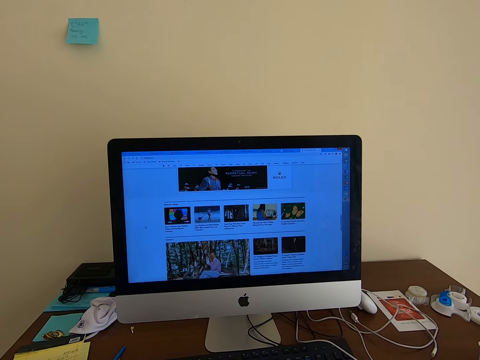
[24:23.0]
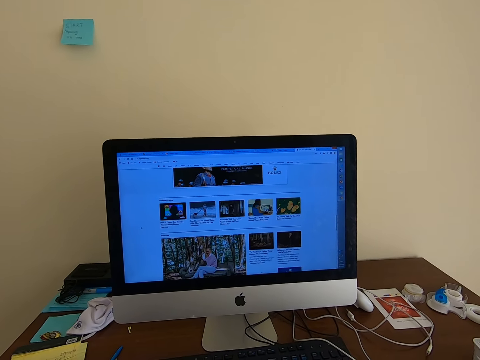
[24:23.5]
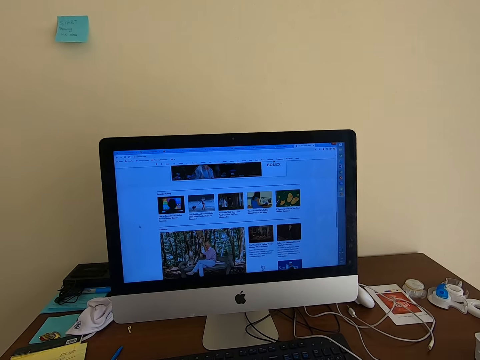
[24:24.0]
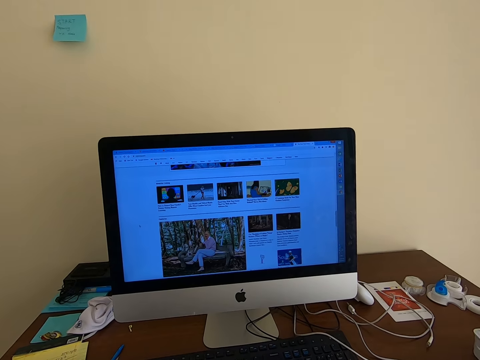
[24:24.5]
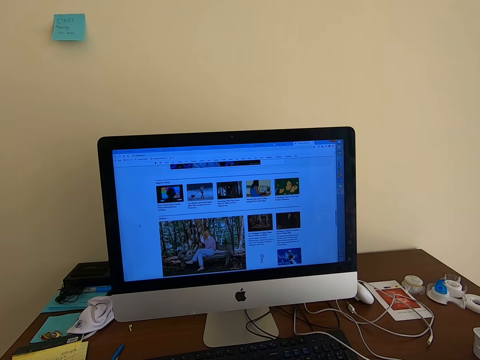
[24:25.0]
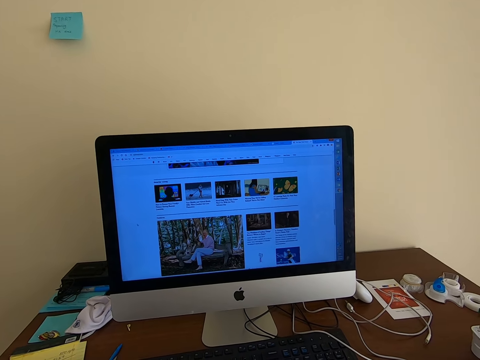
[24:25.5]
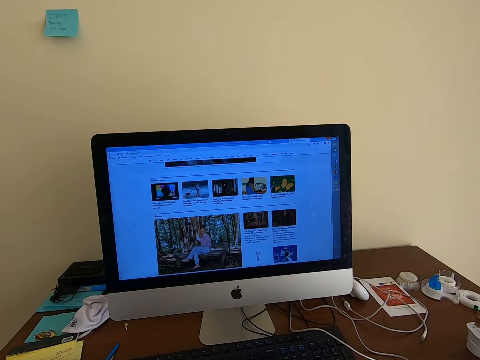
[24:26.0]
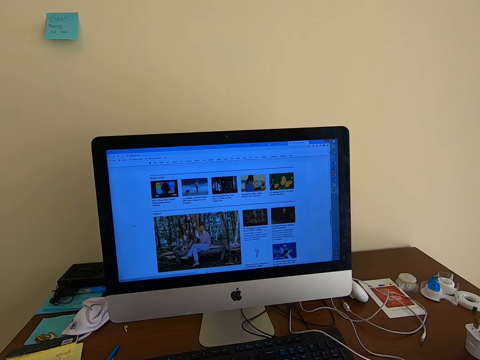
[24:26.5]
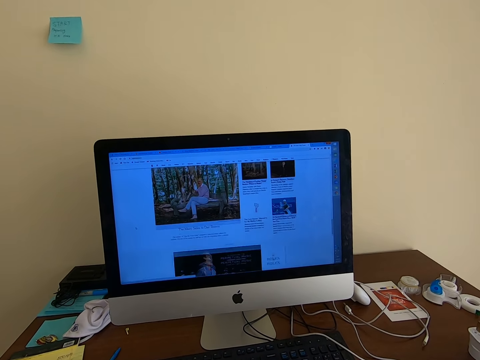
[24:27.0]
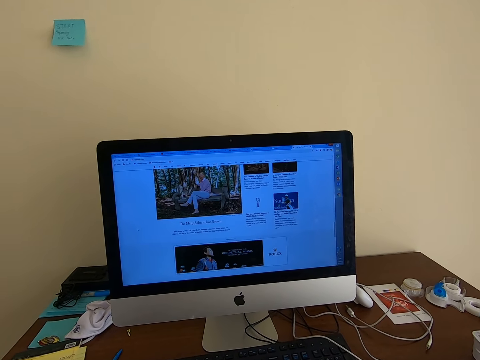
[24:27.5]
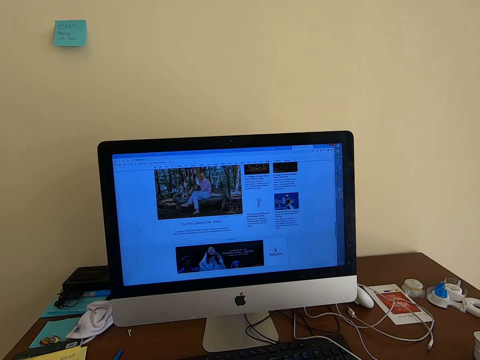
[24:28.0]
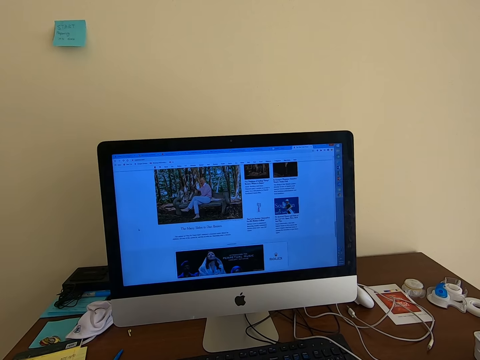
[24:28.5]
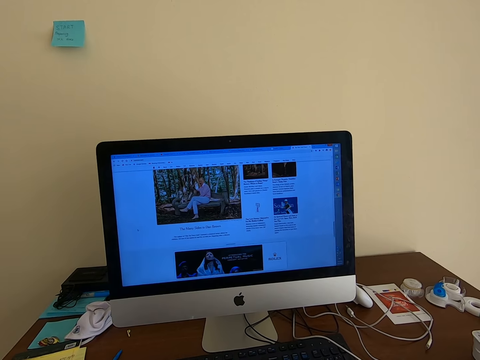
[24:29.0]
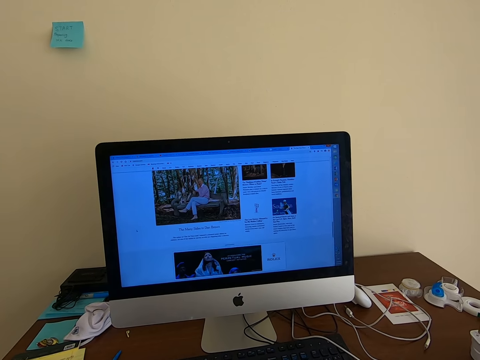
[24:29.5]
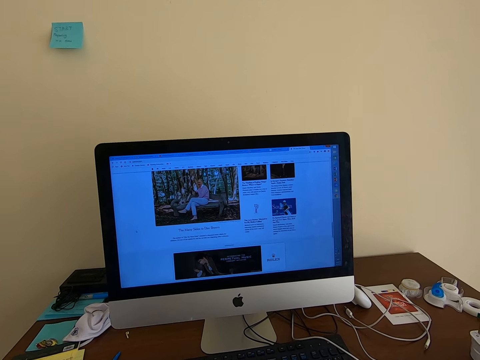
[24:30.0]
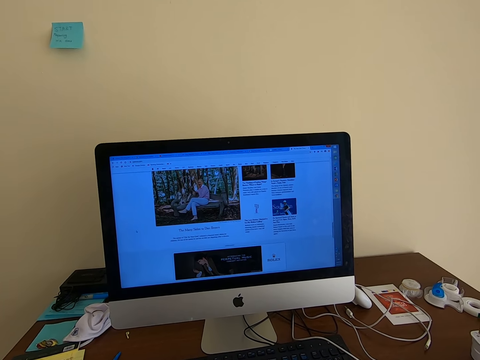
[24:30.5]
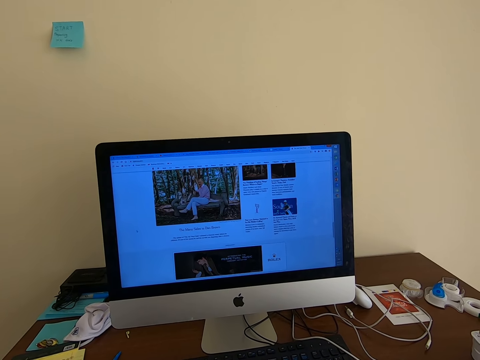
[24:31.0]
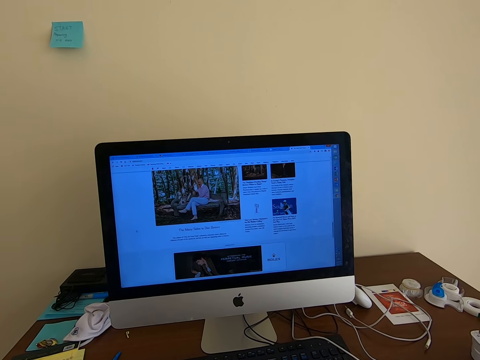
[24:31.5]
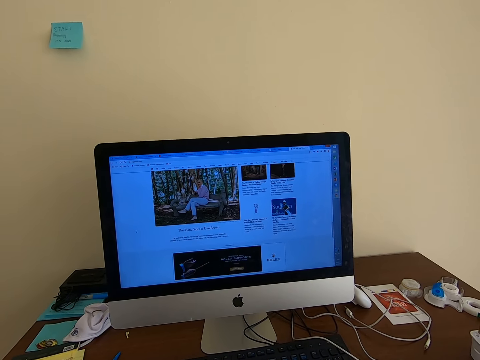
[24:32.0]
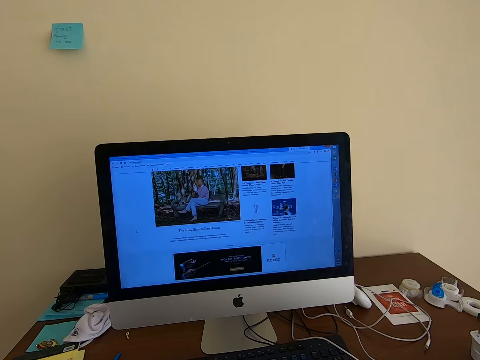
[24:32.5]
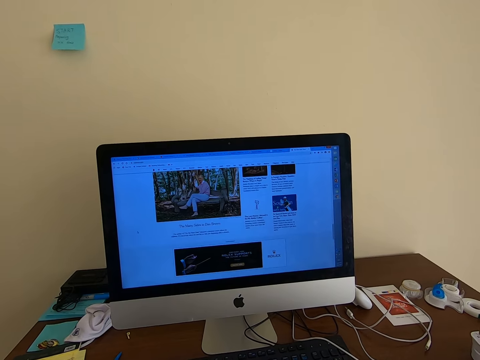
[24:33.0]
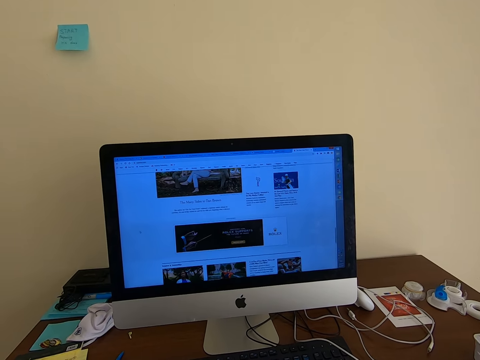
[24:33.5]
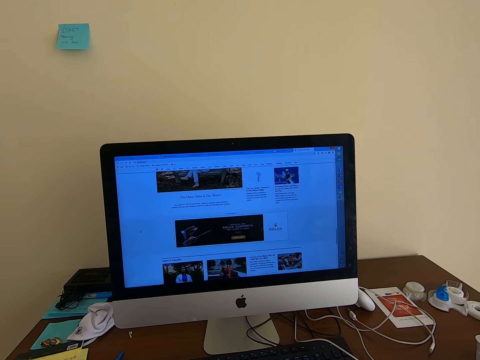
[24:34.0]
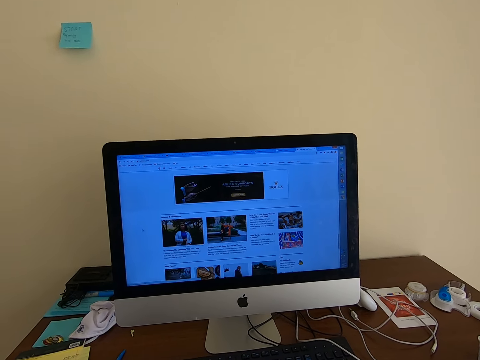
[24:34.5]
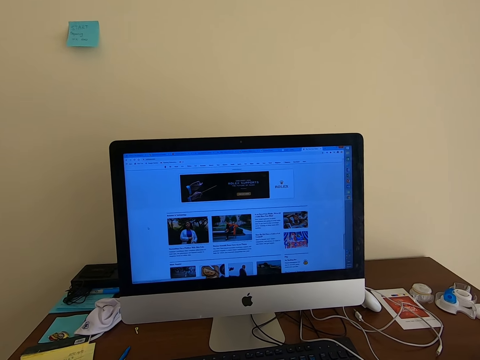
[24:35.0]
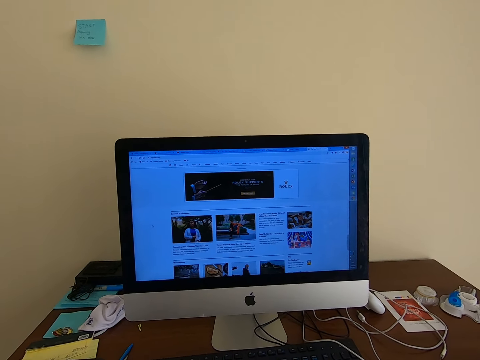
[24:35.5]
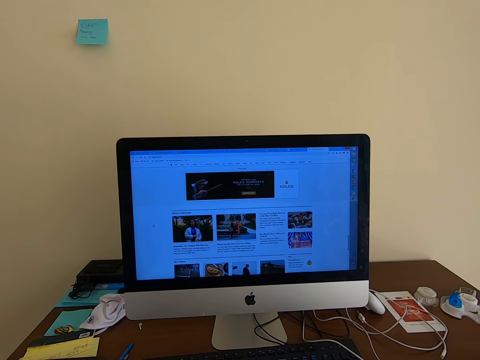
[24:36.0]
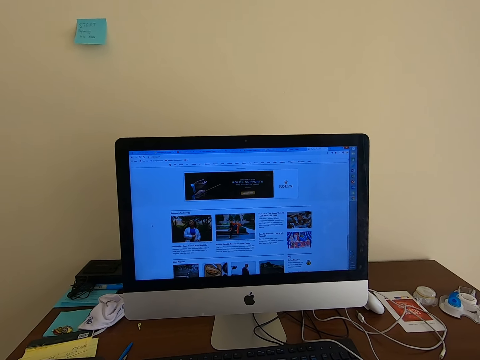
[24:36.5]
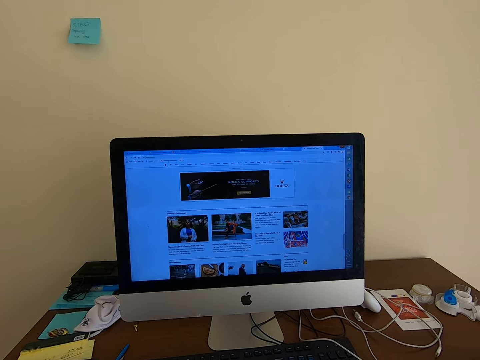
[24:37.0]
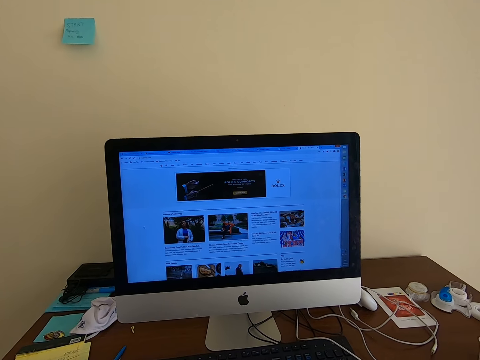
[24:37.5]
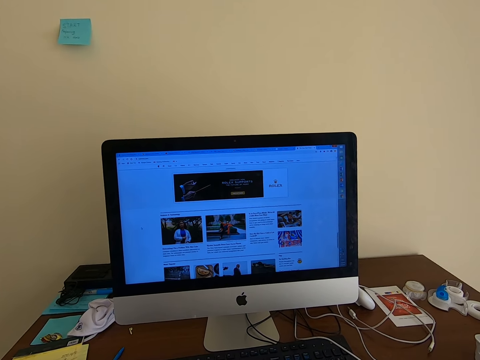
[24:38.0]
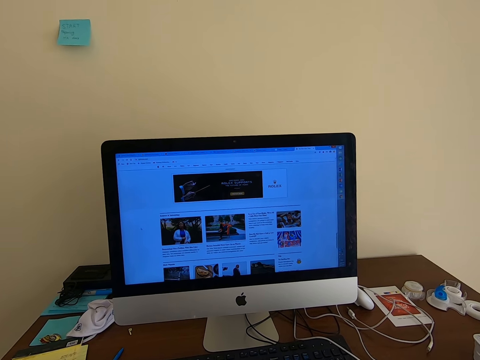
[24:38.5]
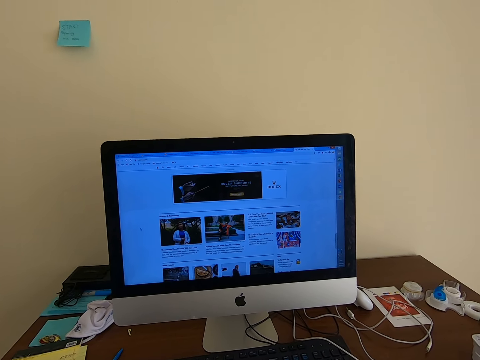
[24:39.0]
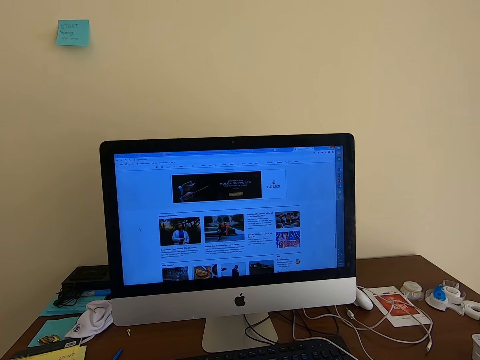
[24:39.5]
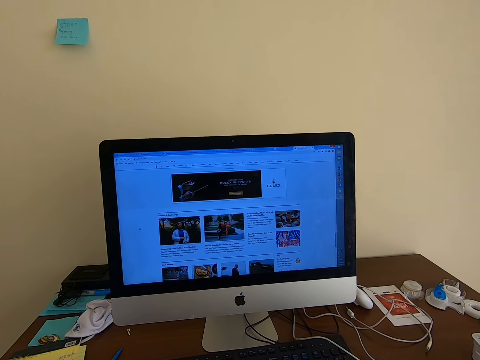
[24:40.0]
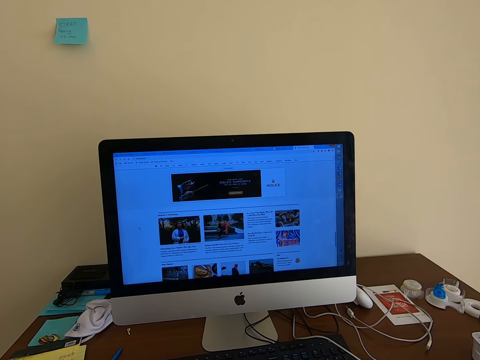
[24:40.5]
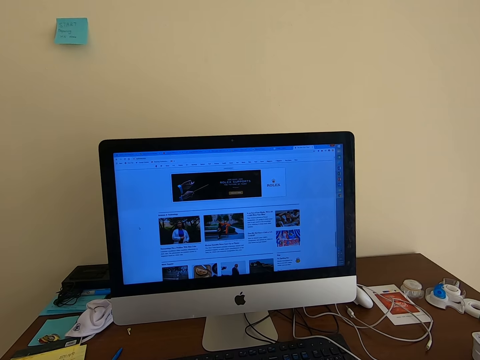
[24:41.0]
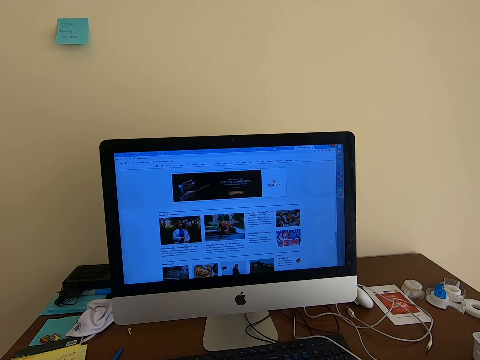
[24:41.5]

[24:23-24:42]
The camera wearer scrolls the mouse. They scroll the mouse repeatedly. They gaze at the screen.

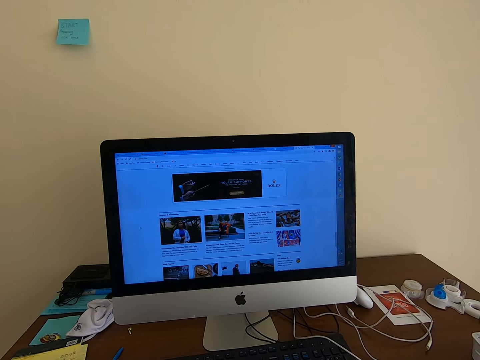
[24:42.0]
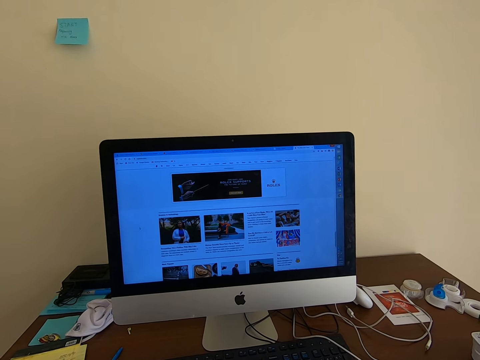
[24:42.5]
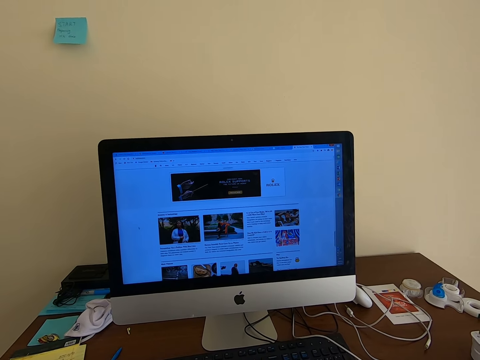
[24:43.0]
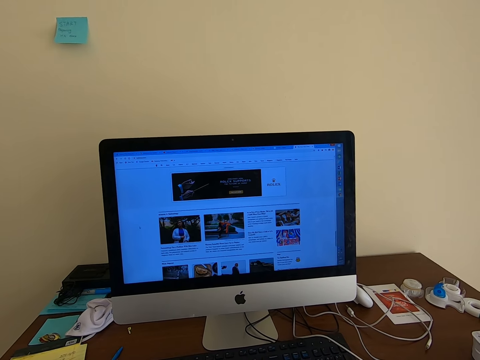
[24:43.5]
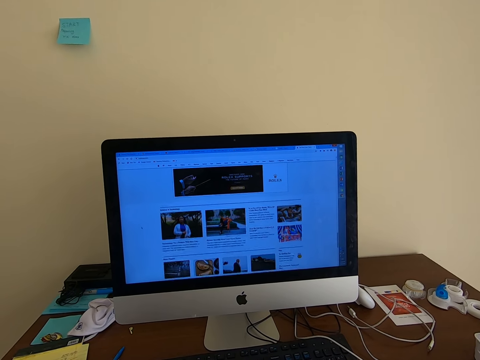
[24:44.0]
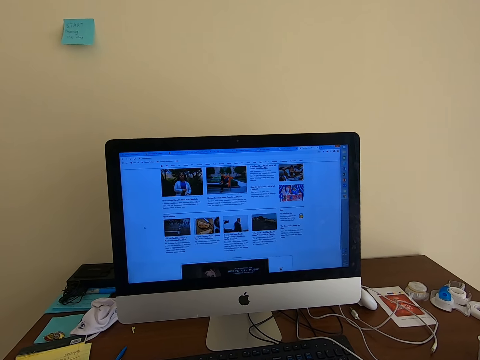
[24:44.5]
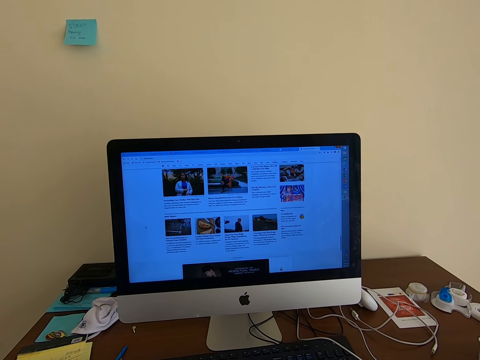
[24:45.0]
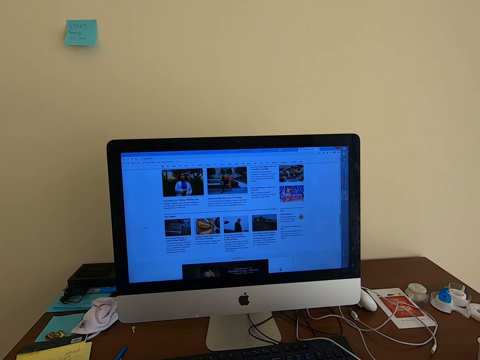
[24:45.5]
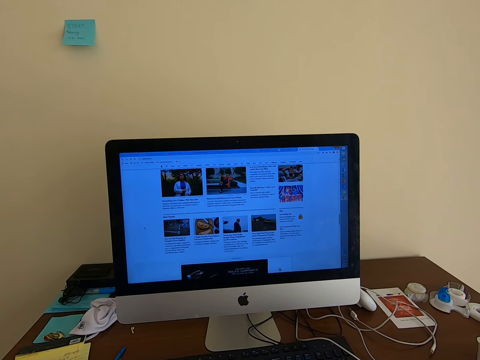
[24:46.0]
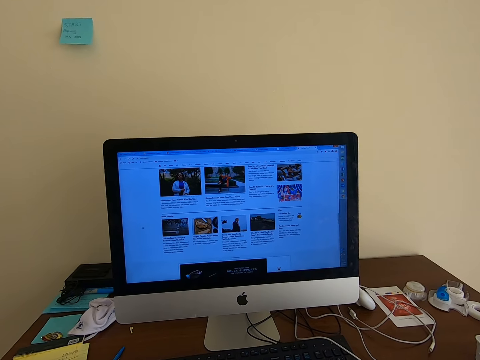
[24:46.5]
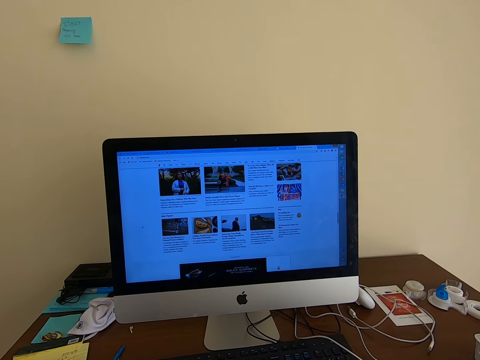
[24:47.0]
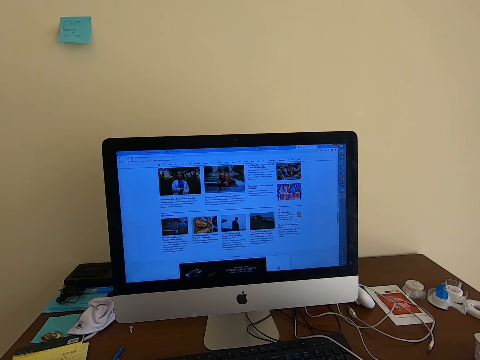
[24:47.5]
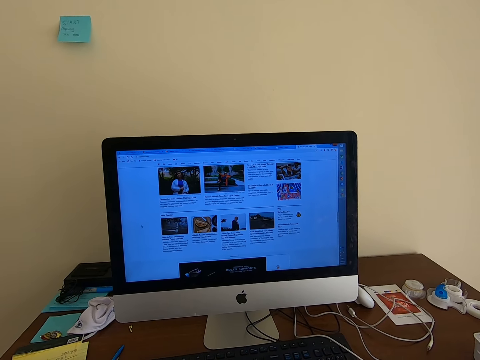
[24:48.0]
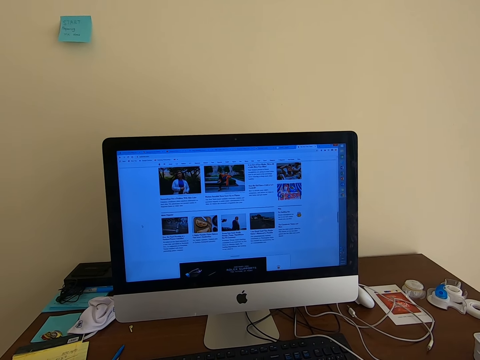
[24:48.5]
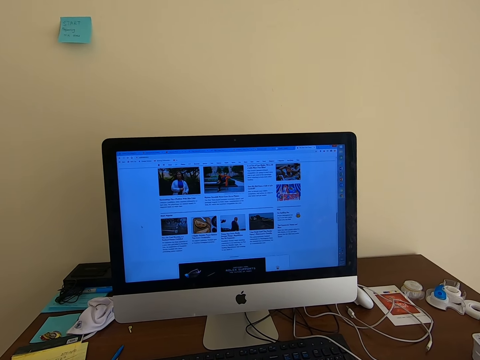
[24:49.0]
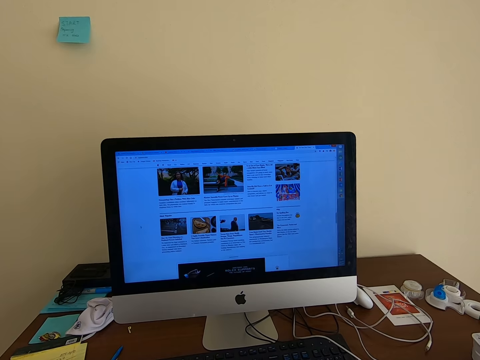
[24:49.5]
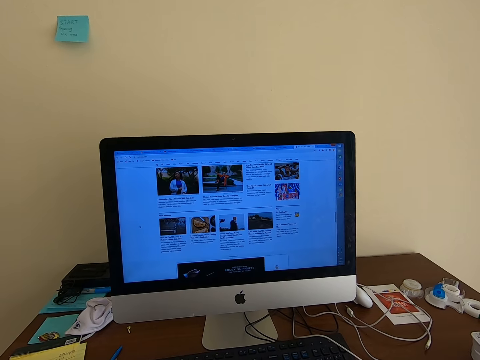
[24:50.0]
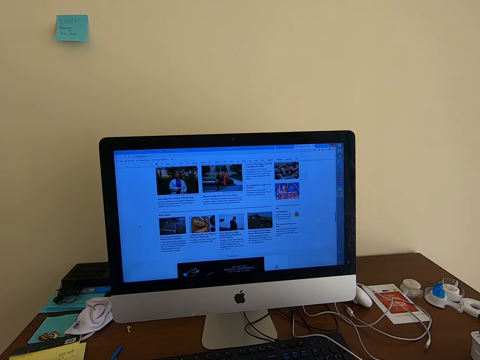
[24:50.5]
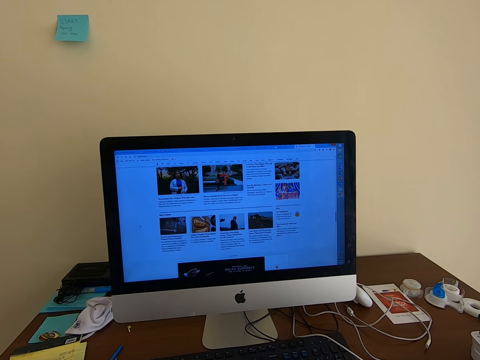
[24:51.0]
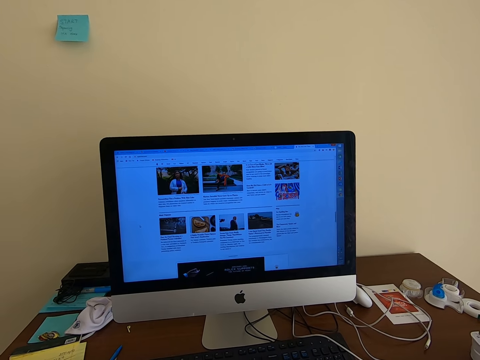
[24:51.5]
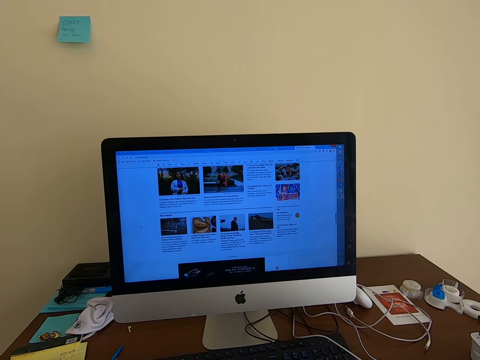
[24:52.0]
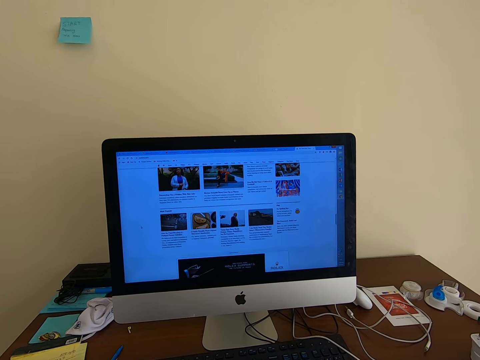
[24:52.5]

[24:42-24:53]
The camera wearer scrolls the mouse. They gaze at the screen.
